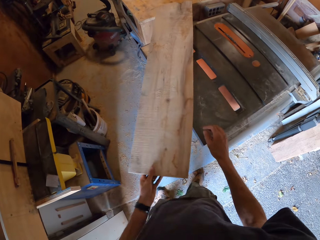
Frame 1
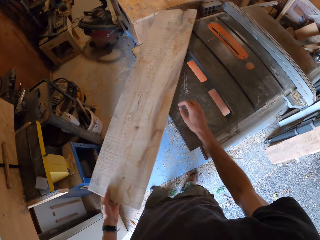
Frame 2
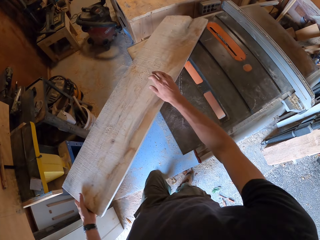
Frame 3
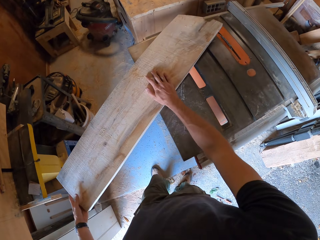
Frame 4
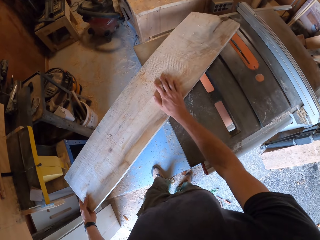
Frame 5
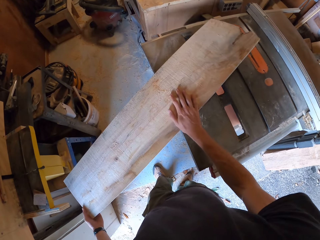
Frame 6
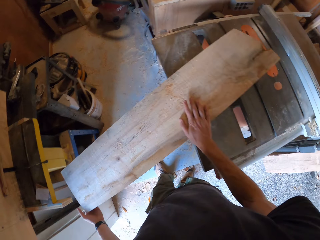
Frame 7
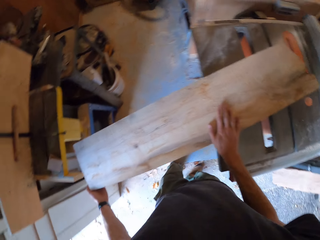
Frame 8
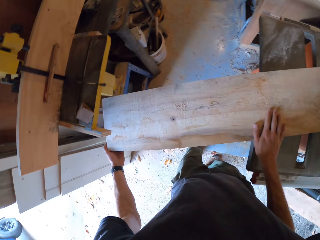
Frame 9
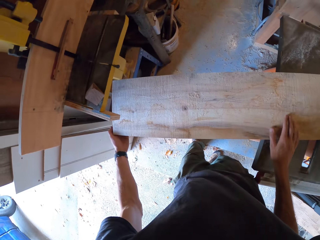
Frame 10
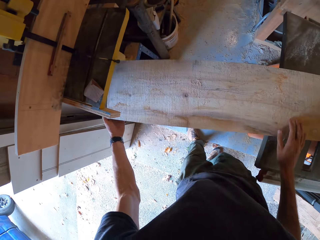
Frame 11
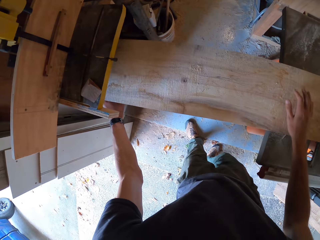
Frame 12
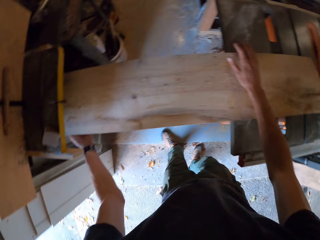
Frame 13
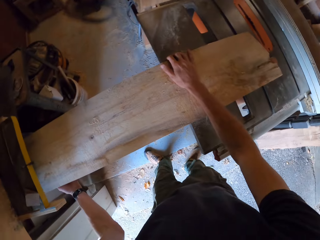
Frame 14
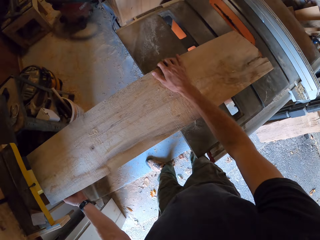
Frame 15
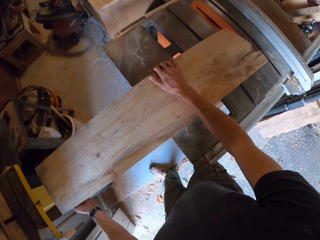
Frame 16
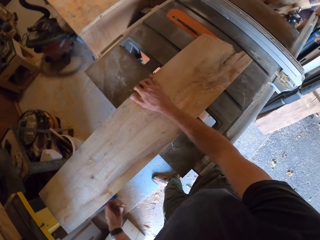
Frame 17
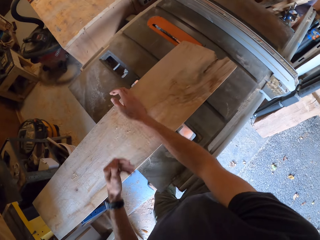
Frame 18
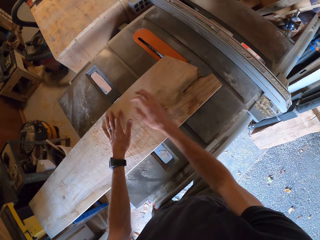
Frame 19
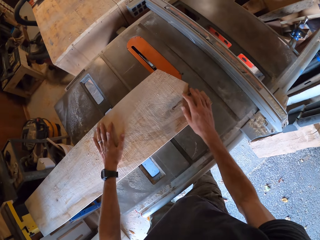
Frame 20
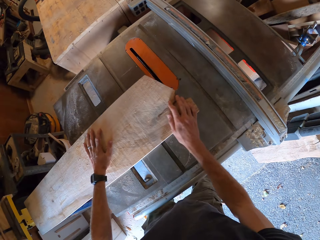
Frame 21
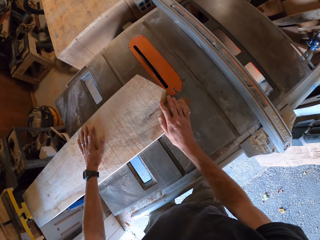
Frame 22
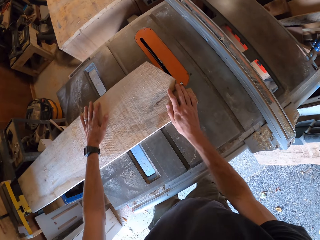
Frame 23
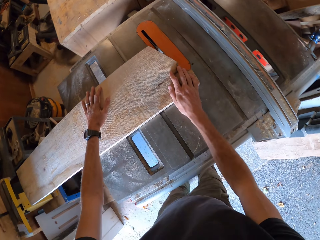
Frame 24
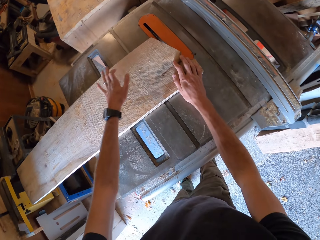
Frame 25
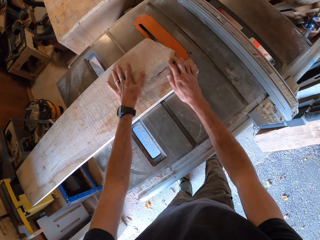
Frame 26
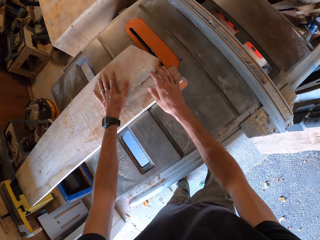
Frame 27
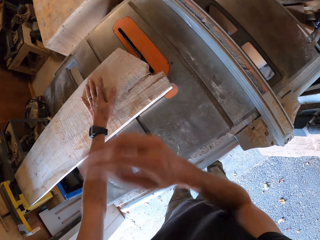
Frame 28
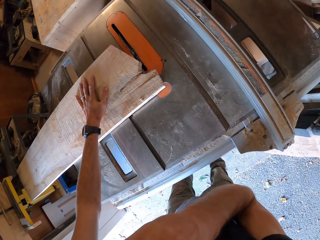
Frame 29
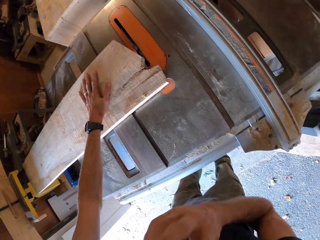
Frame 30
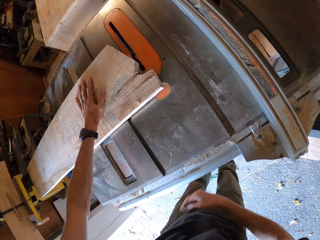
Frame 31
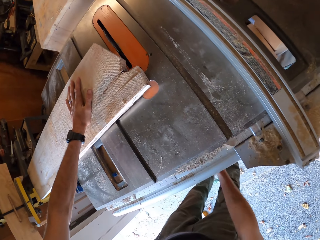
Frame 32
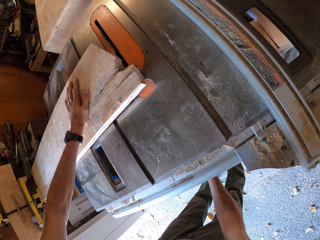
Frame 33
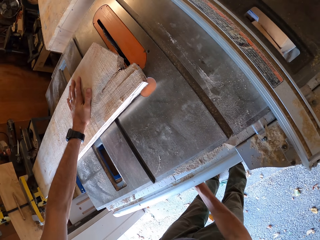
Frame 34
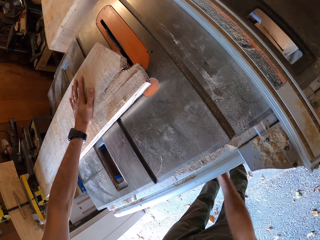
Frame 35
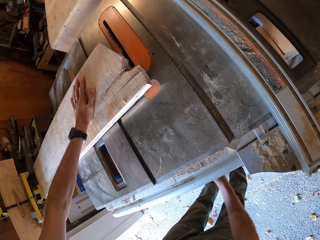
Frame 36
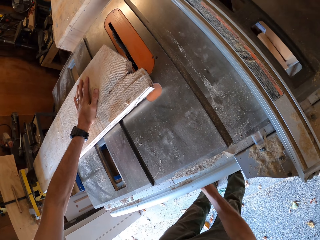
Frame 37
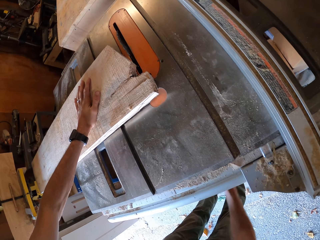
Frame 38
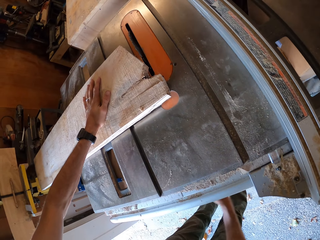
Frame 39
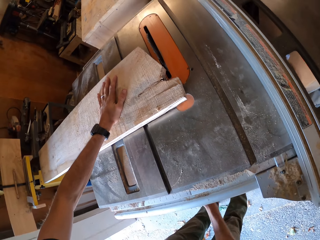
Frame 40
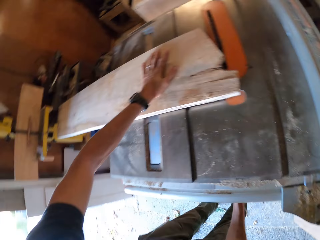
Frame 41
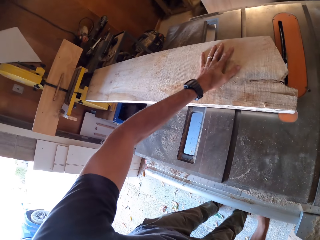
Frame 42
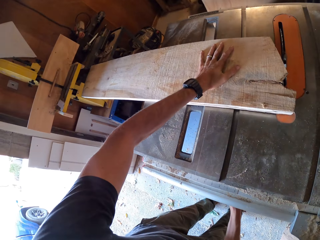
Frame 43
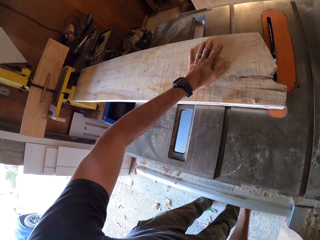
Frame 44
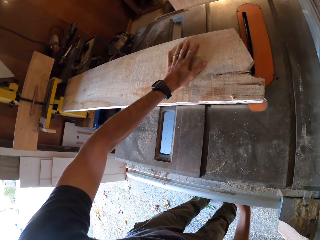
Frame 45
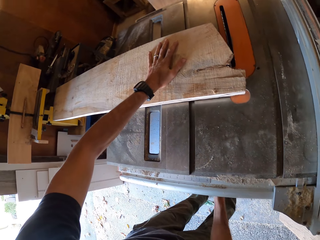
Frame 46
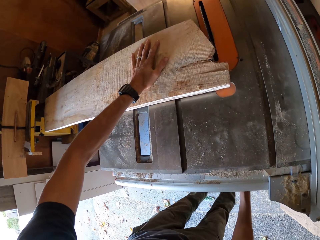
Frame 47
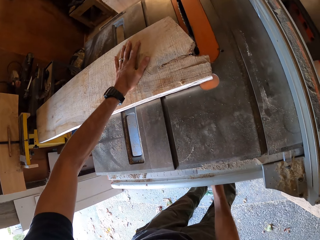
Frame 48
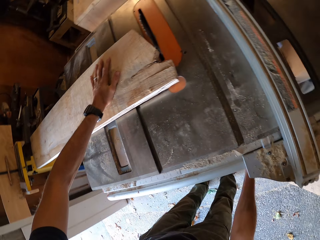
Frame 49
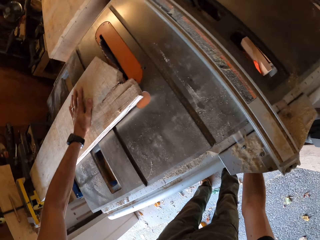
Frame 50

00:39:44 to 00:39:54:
The camera wearer places the plank in front of the cutting machine. He measures a piece of wood. He puts his right hand under the table.

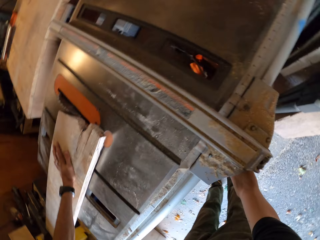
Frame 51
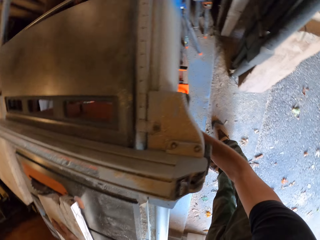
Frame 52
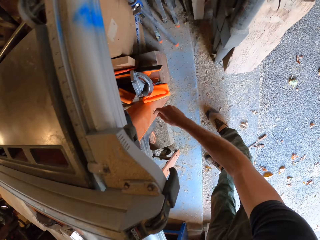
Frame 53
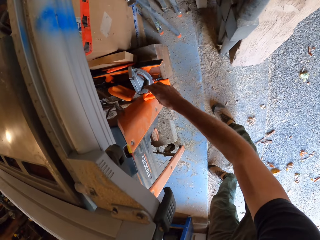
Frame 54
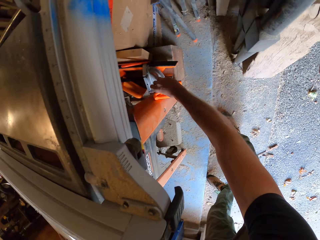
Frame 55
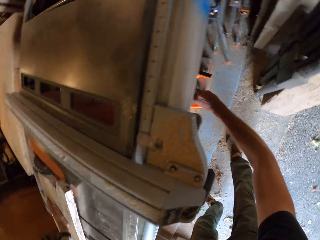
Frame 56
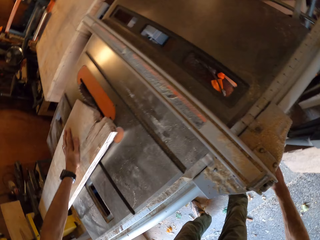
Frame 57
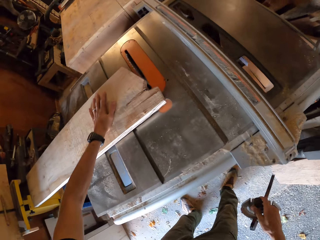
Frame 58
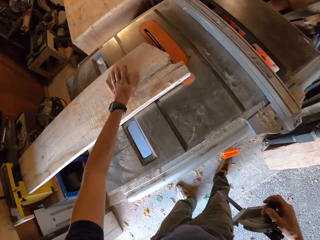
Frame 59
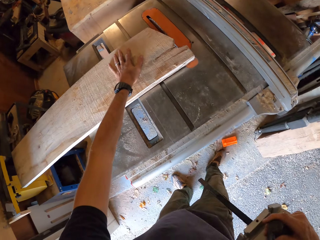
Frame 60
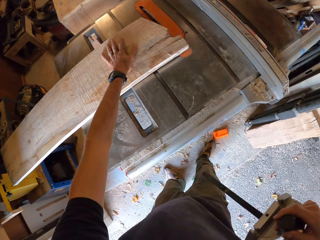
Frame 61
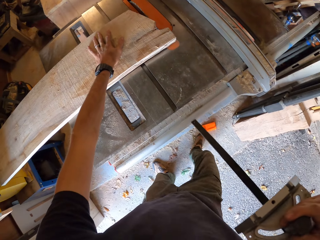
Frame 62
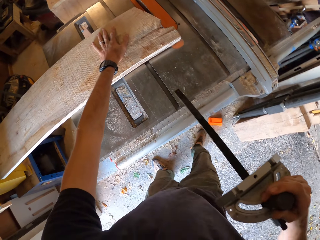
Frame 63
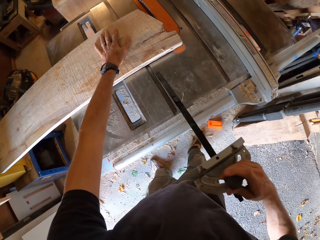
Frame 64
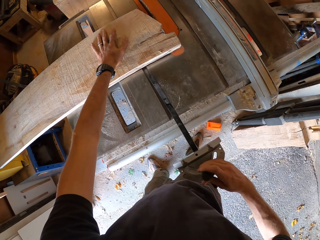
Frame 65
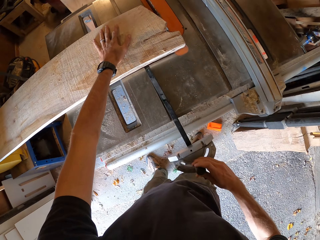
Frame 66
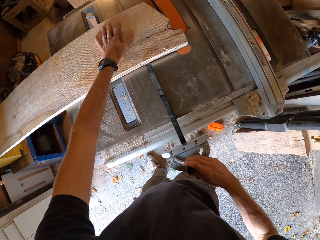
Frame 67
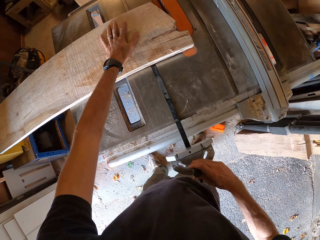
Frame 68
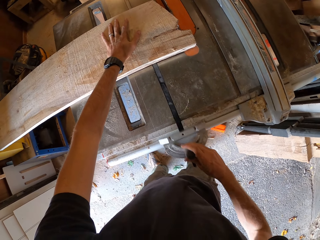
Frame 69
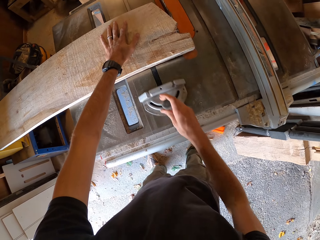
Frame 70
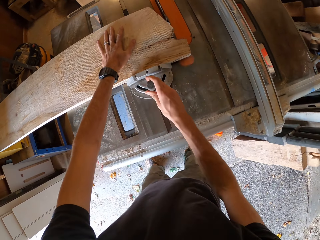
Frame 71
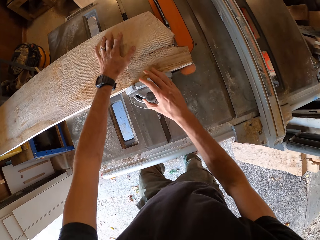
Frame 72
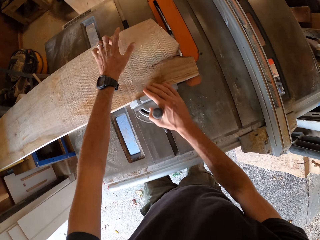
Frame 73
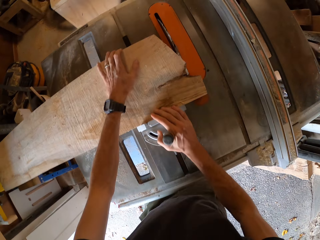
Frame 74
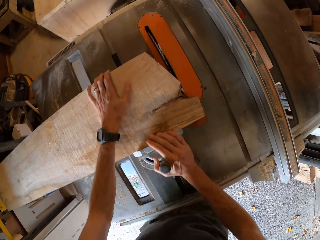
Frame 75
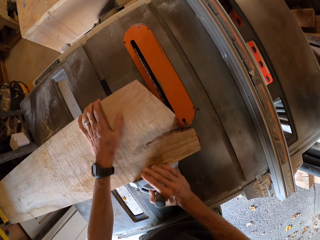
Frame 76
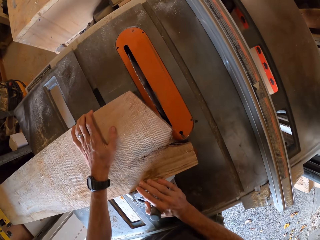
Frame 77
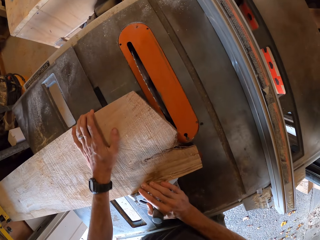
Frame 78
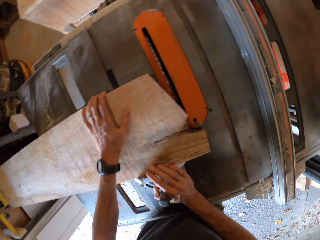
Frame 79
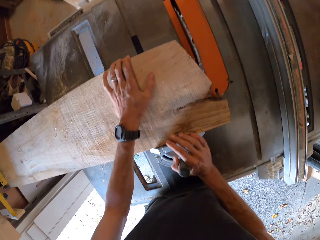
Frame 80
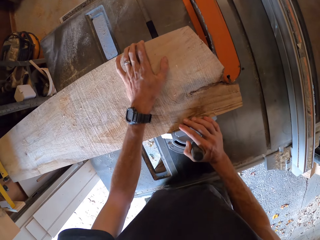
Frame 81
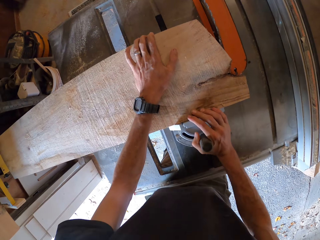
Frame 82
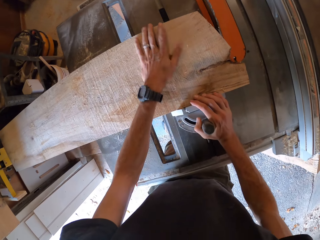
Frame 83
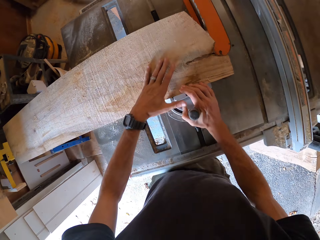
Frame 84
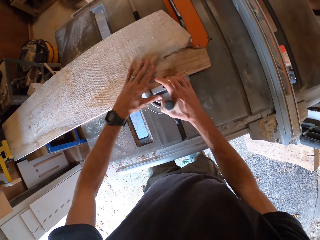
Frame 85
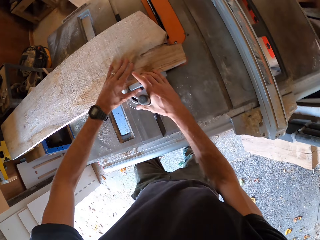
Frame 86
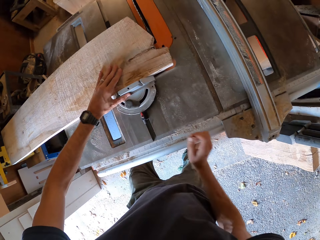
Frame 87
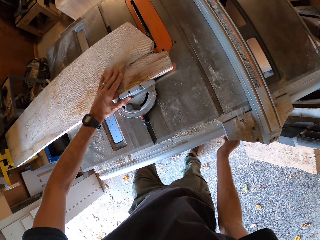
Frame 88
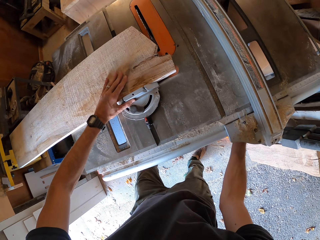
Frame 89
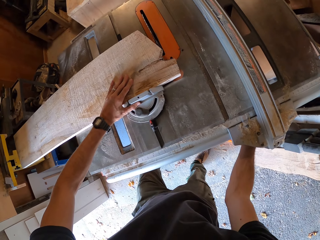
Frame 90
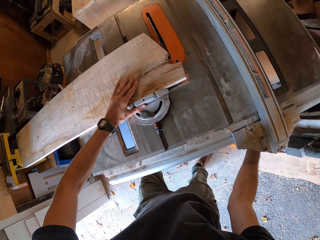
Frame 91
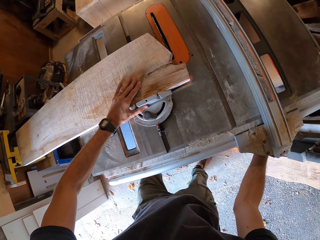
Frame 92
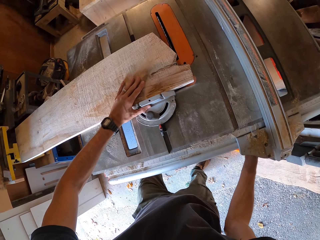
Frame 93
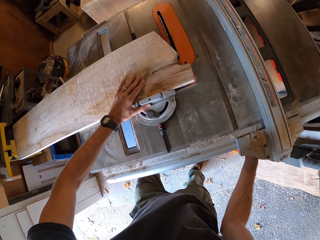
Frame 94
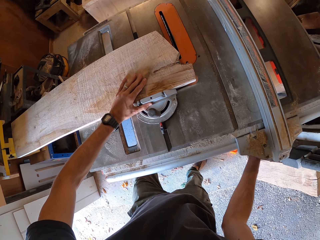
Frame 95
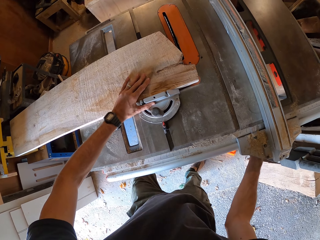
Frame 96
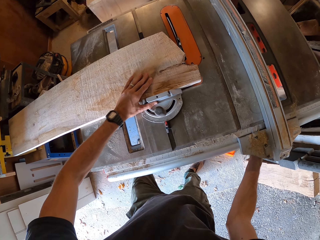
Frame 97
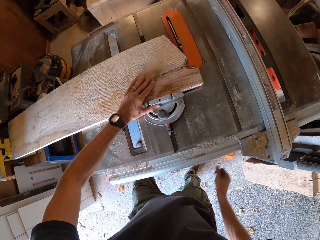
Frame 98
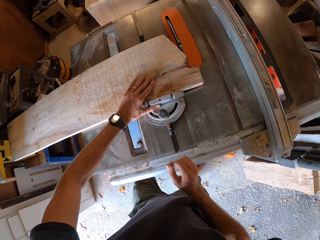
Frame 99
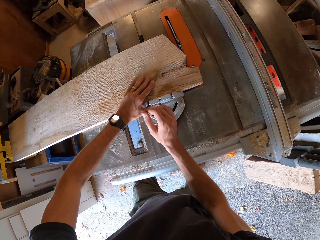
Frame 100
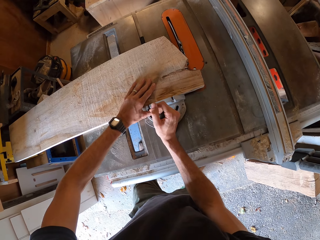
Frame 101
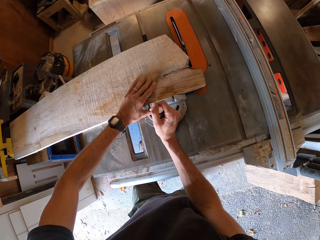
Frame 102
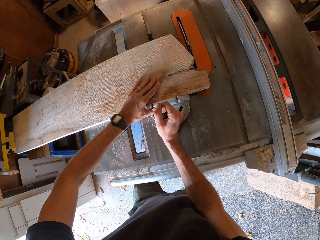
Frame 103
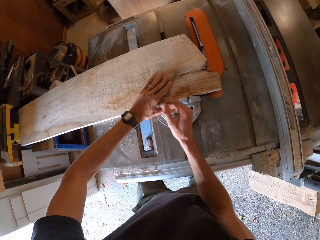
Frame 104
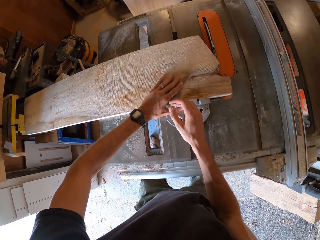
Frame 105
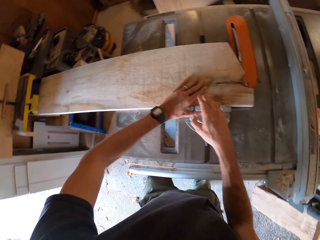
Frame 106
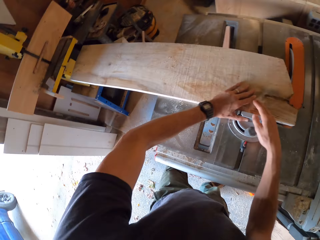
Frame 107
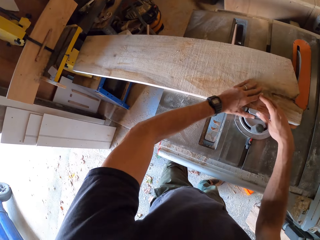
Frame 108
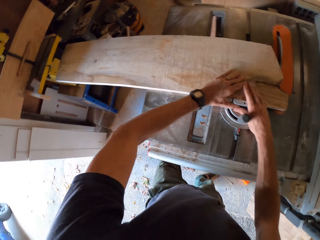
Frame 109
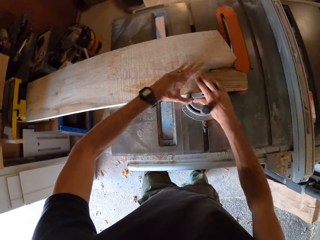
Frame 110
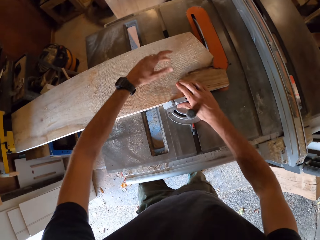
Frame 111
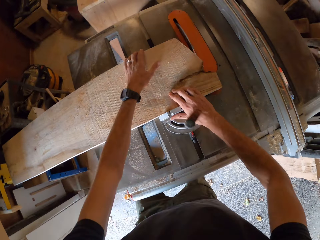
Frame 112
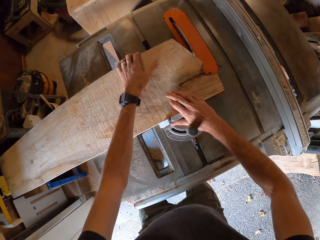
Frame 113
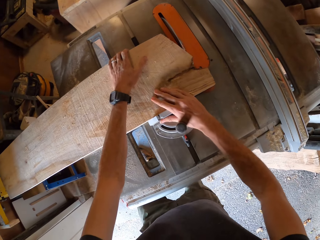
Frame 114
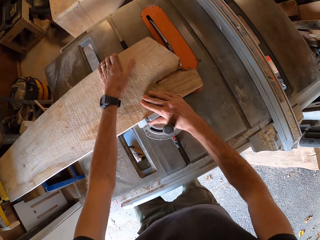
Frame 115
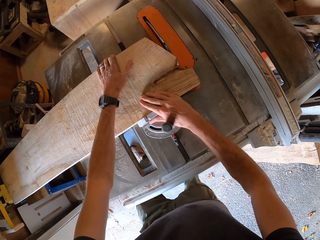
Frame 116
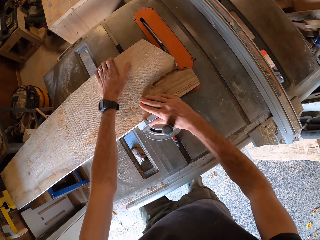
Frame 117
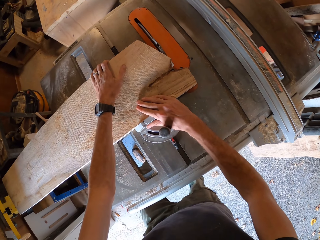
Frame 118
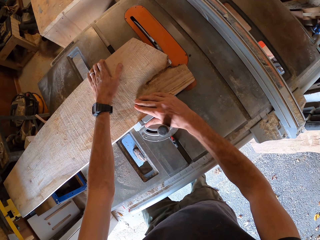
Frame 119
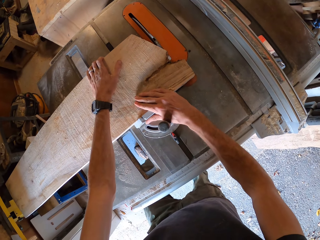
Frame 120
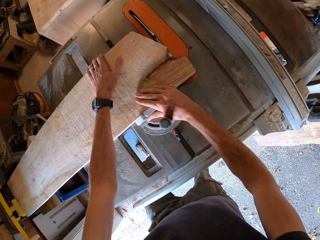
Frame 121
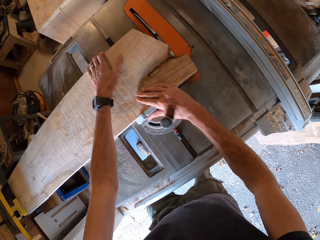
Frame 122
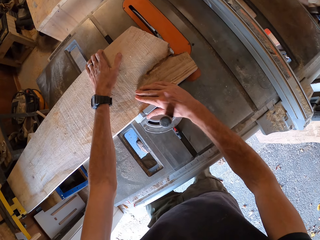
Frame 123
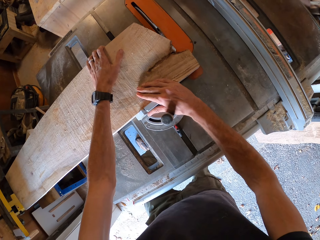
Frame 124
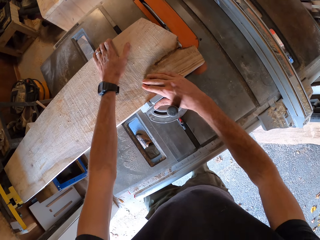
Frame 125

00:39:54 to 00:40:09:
The camera wearer opens the wood planer. He takes a rule or hand saw from under the table. He places the rule in-between the plank and the table. He puts his right hand under the table and pushes the rule and the plank across the cutting machine with both hands.
